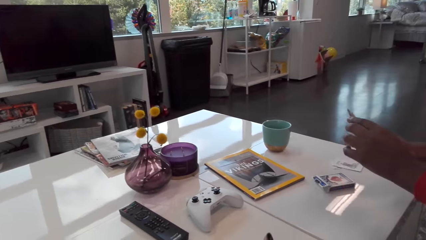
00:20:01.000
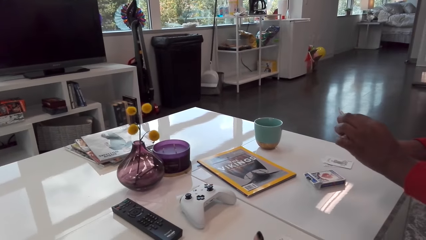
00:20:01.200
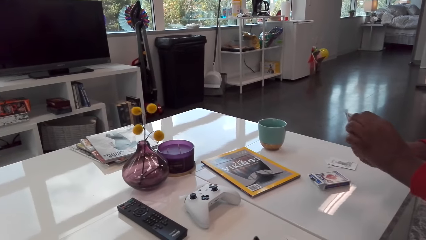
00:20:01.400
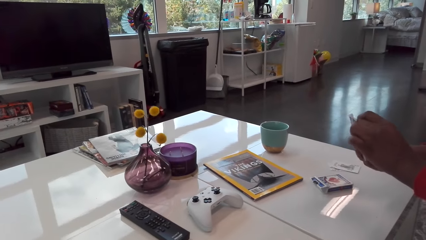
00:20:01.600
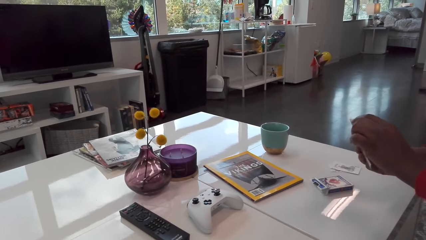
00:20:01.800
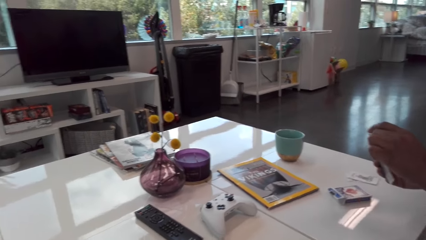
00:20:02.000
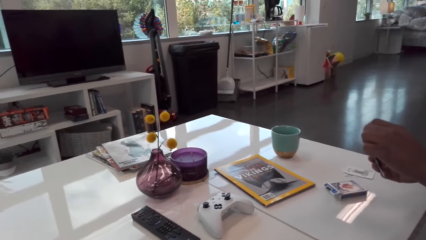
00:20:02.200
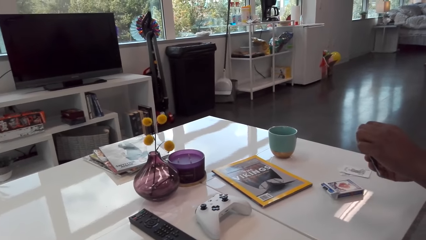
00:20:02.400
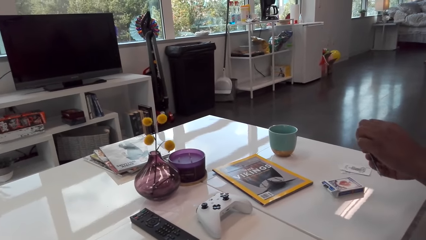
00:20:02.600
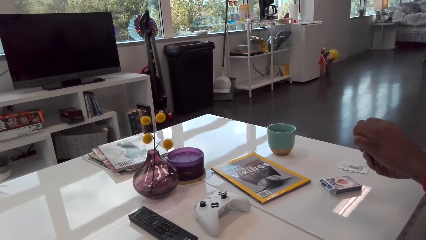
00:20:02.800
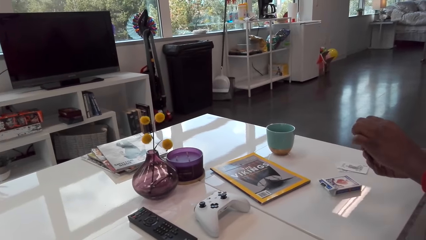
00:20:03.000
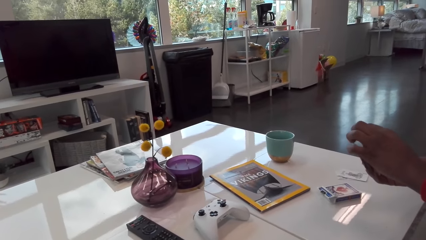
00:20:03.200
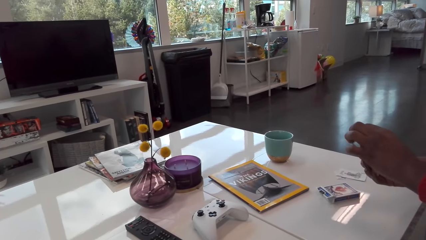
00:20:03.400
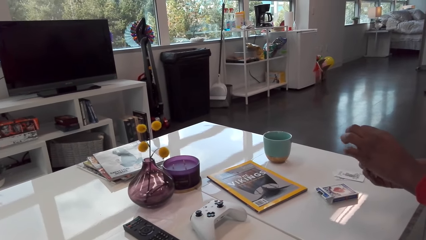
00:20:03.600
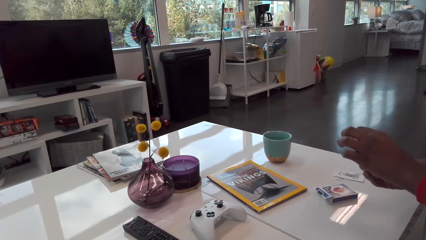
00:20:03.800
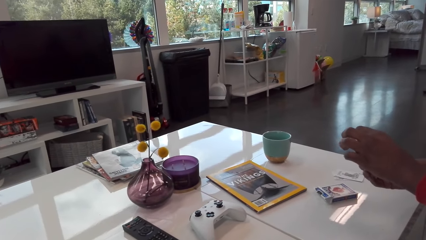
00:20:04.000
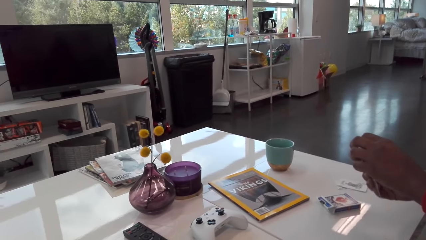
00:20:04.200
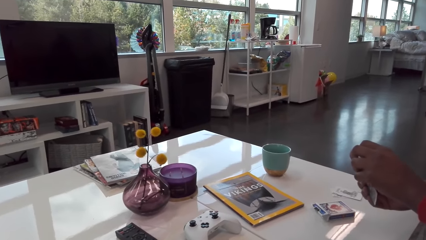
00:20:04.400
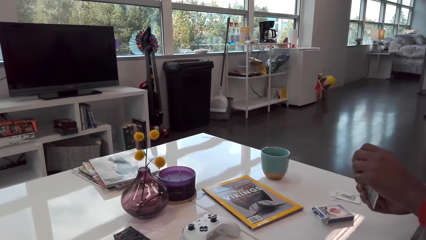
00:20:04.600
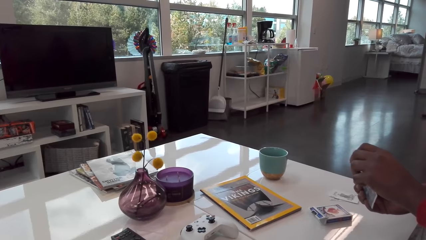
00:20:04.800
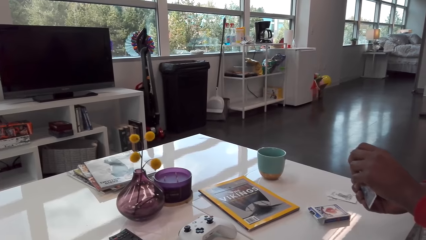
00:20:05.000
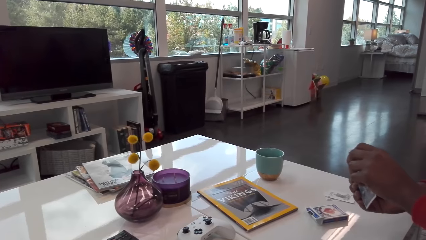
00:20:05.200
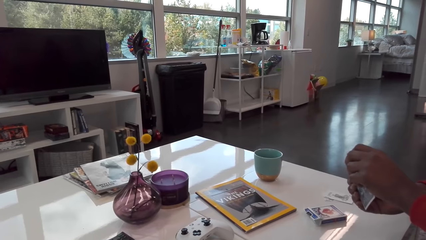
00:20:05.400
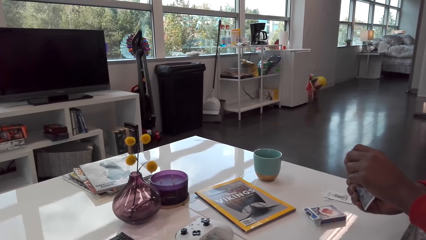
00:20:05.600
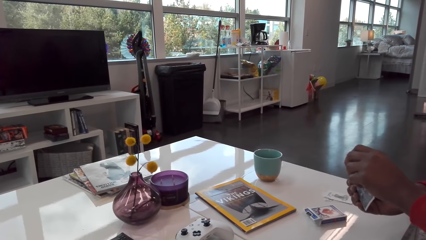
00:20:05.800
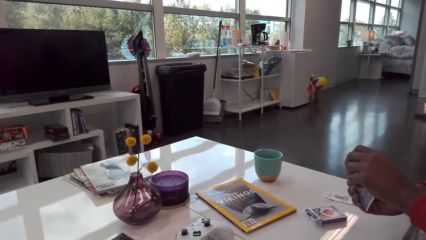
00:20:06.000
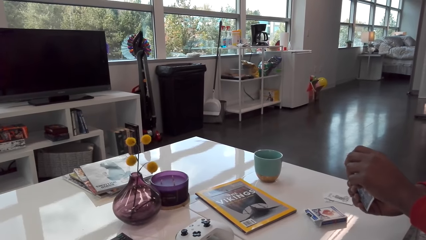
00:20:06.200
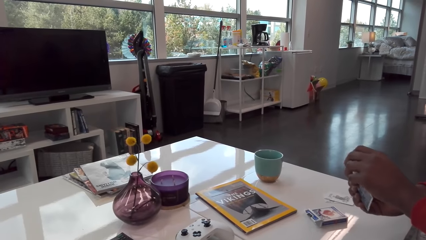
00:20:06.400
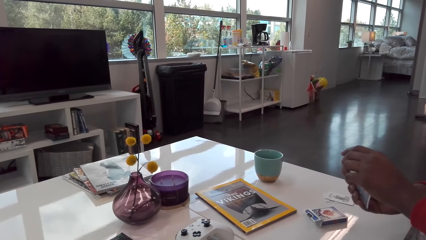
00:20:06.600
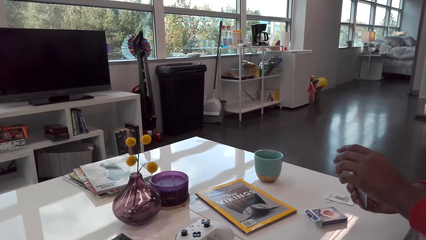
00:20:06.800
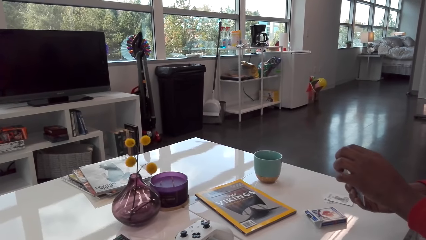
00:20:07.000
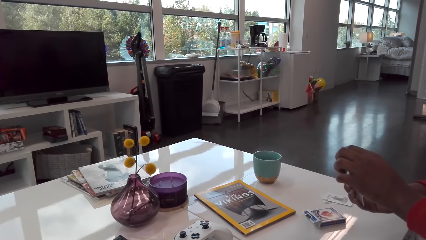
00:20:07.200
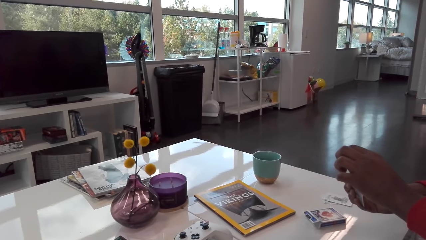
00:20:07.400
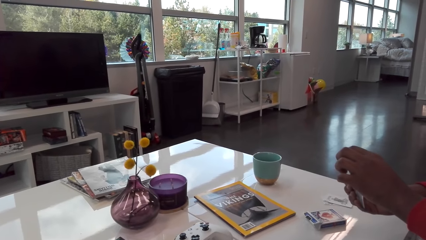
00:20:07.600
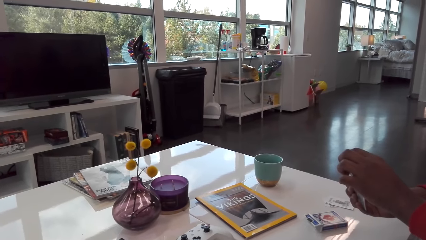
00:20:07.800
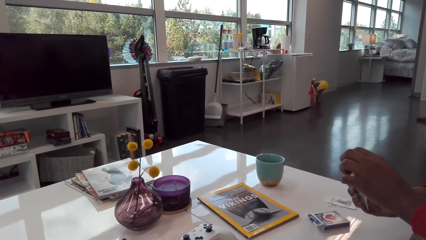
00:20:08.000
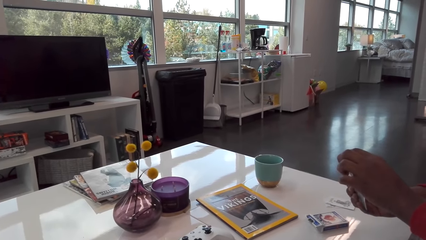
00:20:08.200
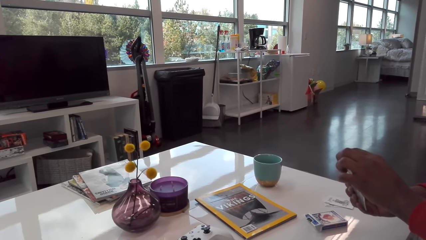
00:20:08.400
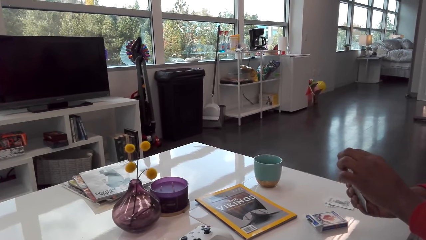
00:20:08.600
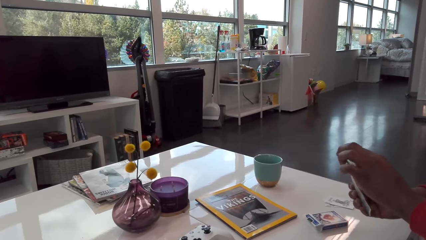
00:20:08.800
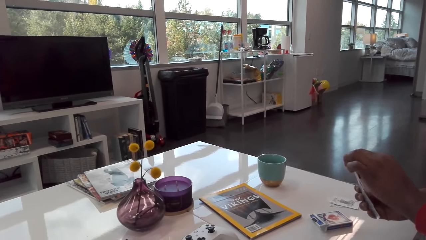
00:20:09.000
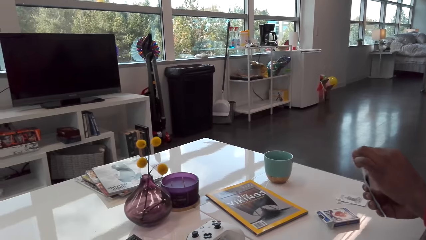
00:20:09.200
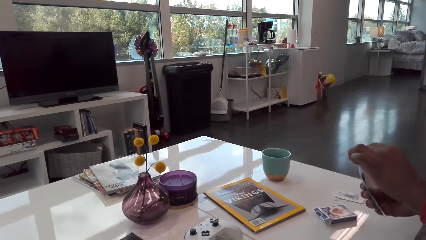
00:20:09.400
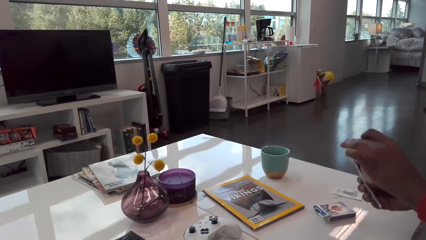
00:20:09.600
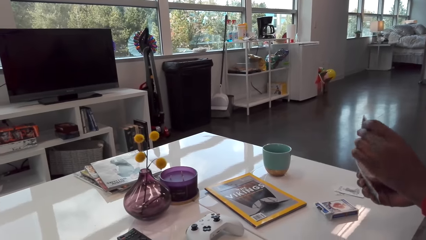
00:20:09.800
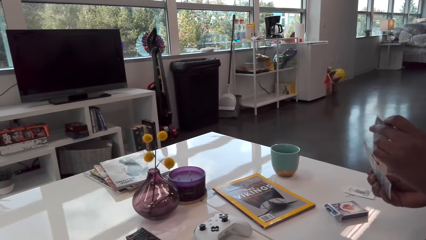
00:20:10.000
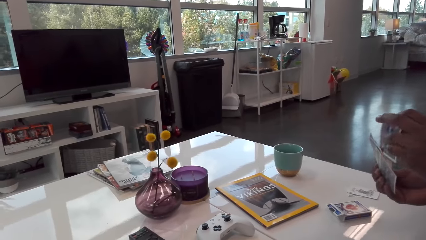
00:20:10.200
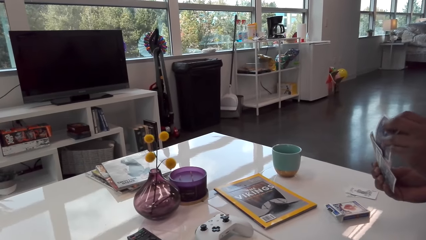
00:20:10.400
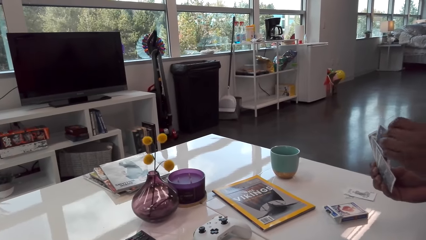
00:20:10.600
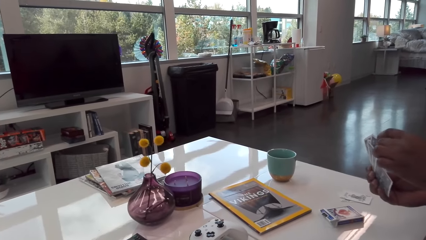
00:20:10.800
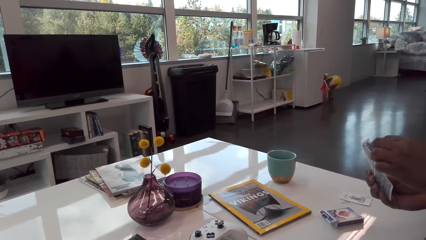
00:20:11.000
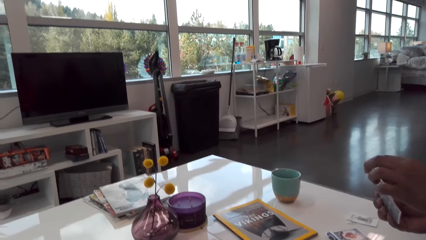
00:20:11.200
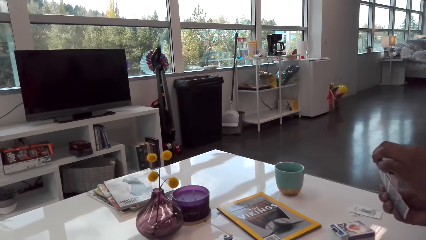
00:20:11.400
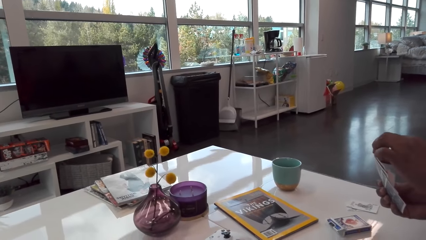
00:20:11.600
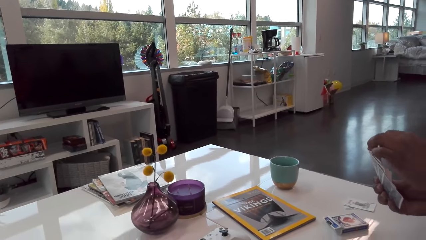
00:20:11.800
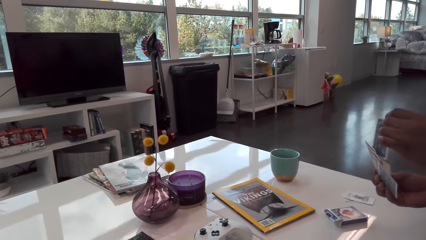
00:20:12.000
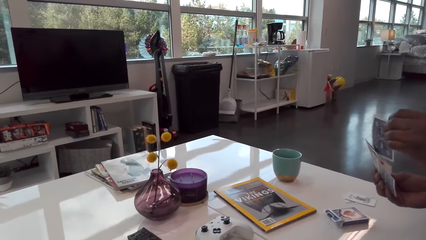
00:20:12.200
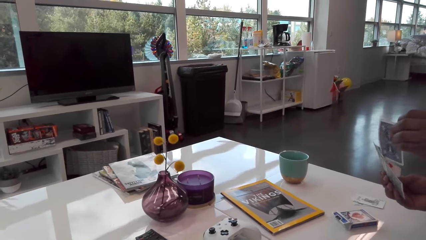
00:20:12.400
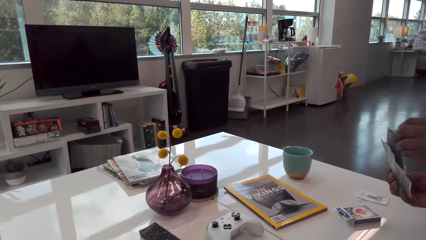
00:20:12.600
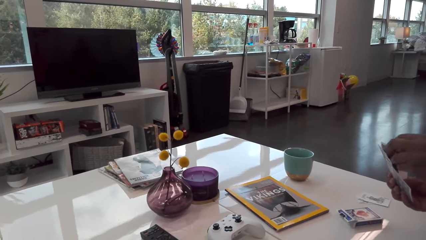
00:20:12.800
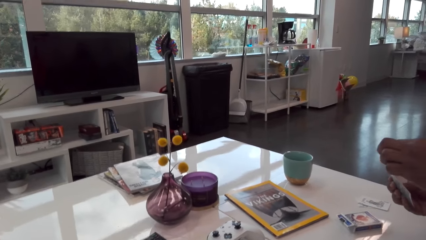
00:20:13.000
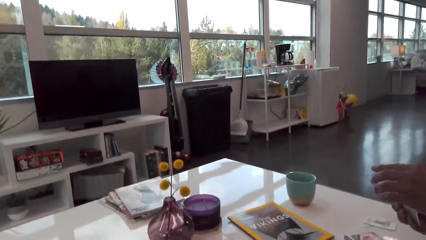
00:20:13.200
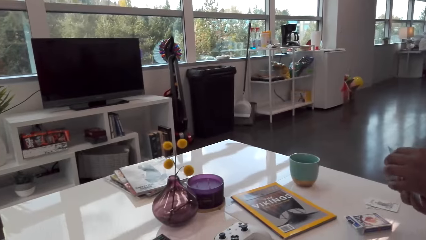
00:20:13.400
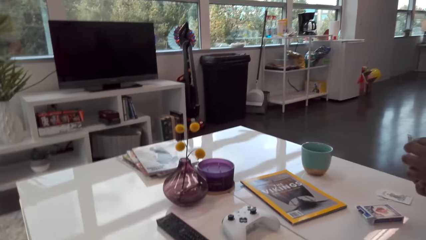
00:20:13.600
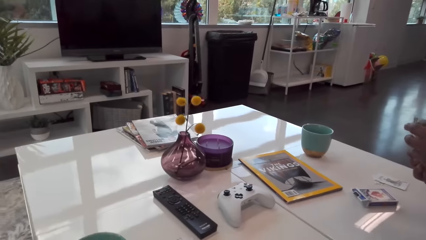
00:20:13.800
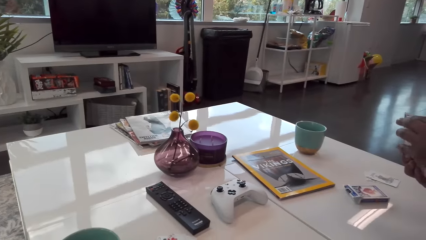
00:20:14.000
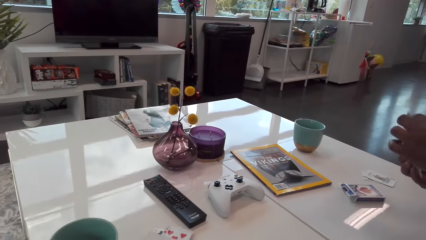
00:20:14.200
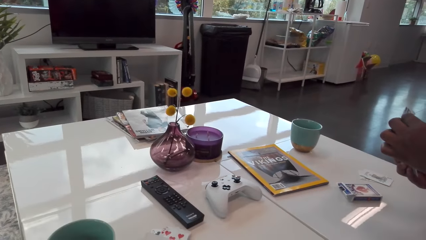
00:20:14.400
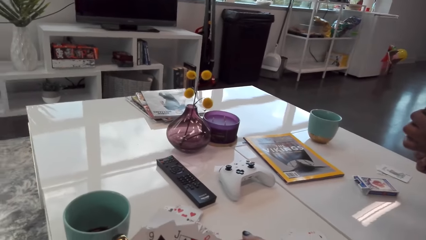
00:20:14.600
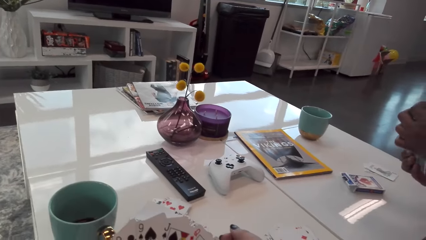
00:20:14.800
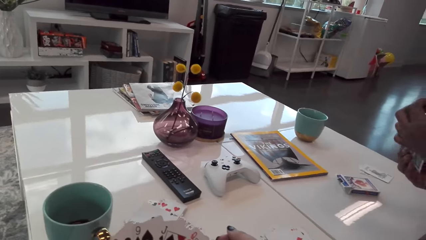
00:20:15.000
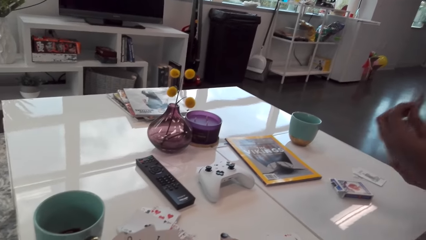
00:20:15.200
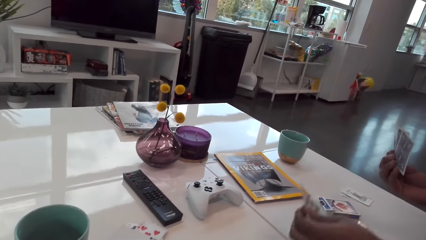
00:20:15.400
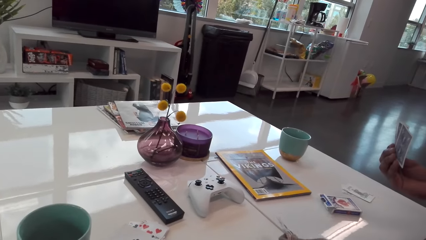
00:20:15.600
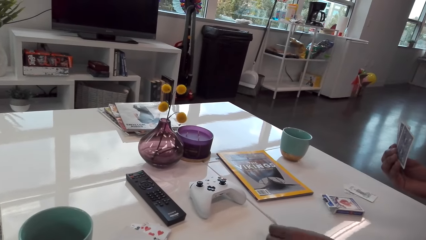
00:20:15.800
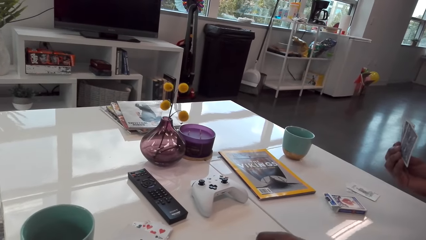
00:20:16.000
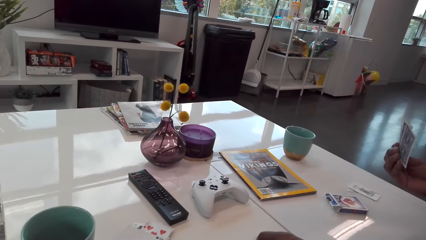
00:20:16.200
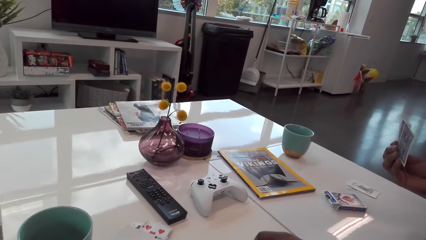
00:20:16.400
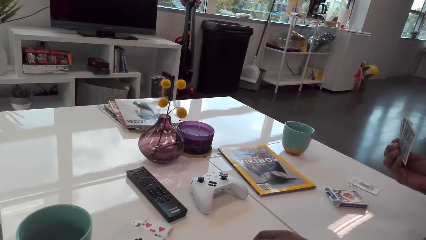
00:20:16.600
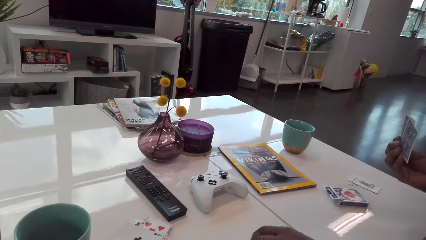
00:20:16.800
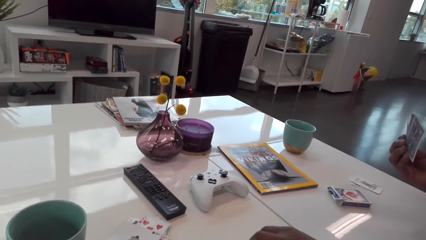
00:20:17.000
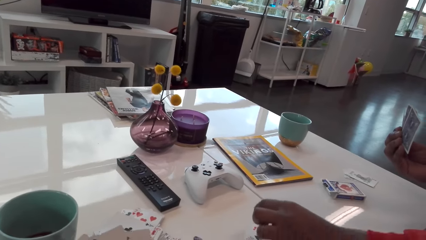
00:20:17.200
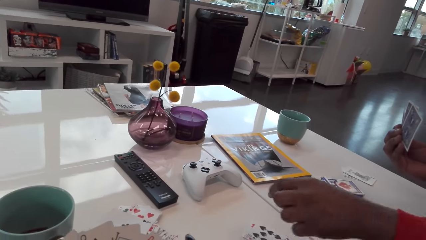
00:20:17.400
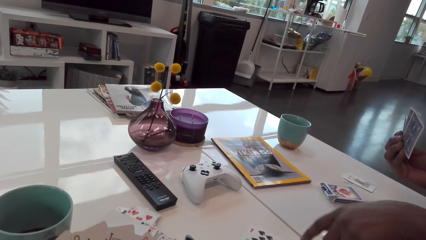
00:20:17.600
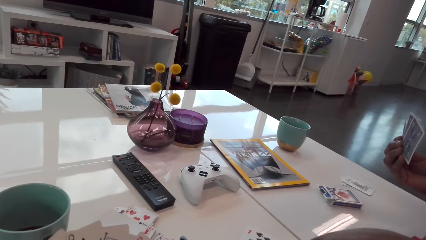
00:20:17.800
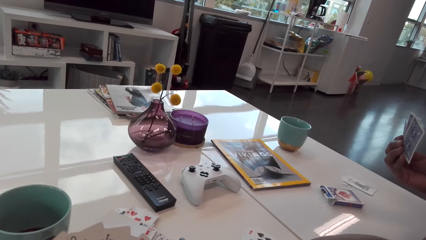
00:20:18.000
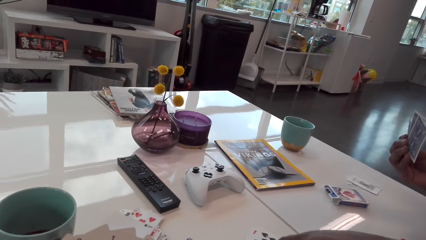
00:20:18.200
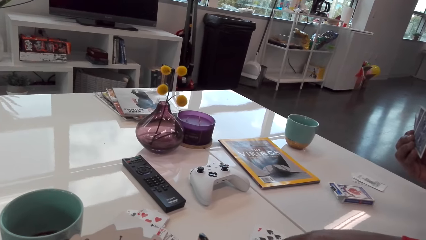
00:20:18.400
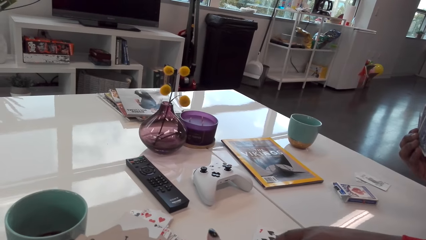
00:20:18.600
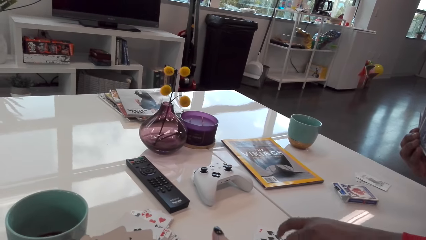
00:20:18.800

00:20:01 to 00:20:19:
A man talks to the camera wearer. The man looks at his cards. The camera wearer laughs. The man talks to the camera wearer. The man plays cards with the camera wearer. The man plays his card.
